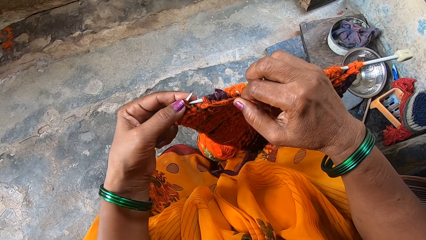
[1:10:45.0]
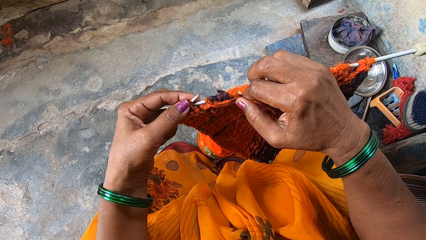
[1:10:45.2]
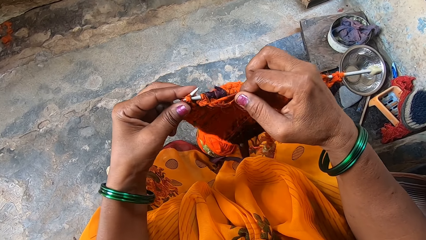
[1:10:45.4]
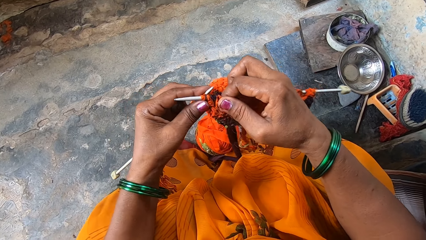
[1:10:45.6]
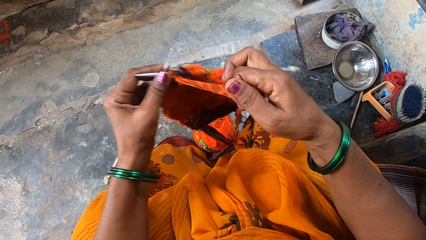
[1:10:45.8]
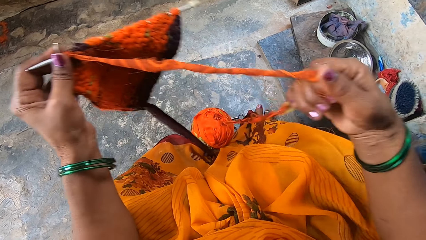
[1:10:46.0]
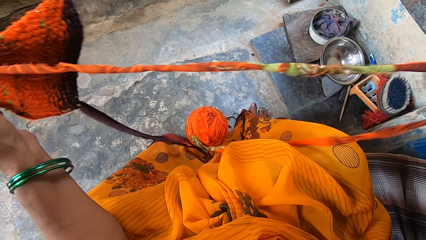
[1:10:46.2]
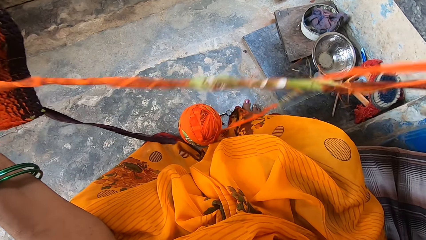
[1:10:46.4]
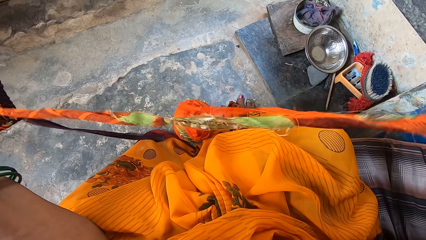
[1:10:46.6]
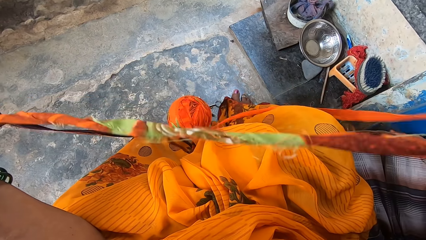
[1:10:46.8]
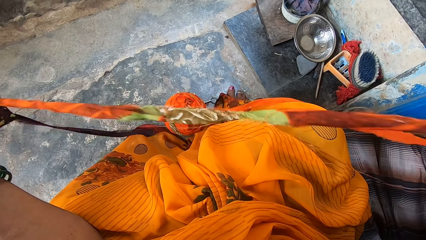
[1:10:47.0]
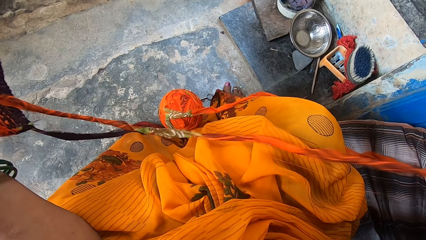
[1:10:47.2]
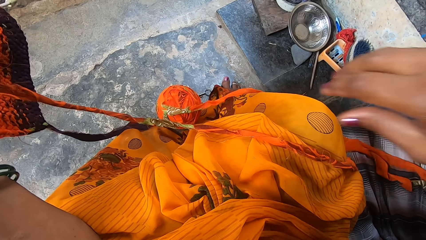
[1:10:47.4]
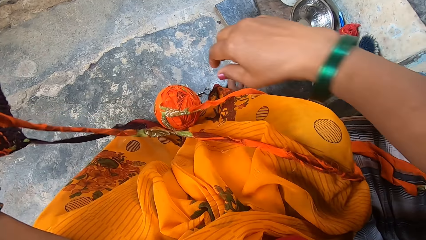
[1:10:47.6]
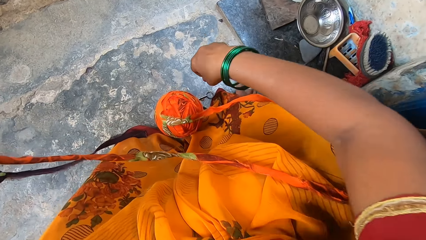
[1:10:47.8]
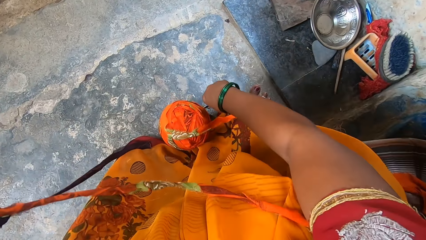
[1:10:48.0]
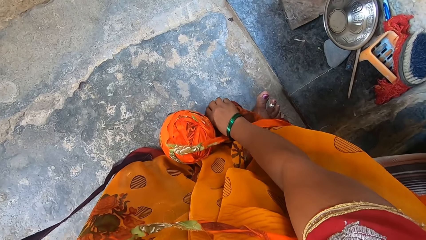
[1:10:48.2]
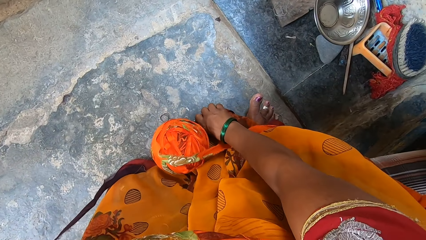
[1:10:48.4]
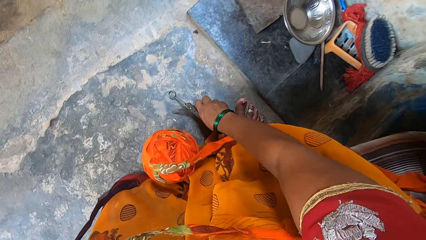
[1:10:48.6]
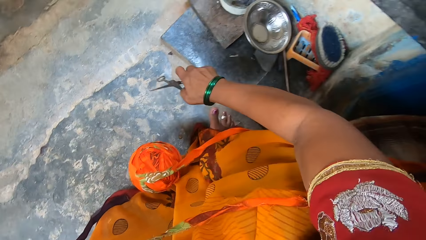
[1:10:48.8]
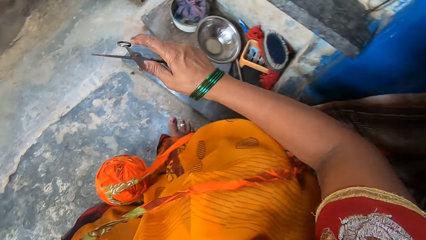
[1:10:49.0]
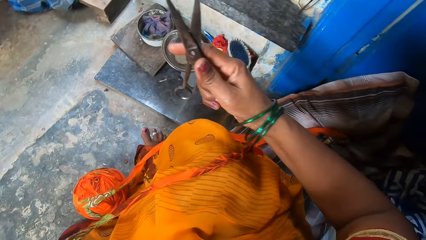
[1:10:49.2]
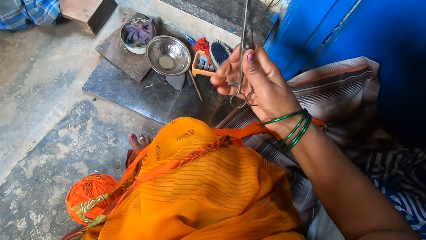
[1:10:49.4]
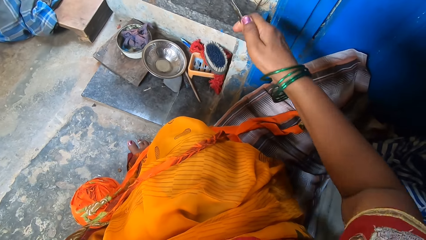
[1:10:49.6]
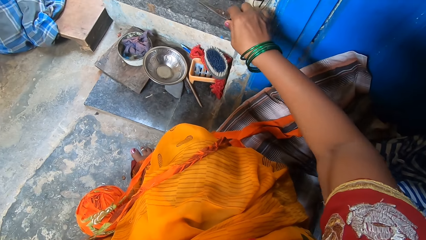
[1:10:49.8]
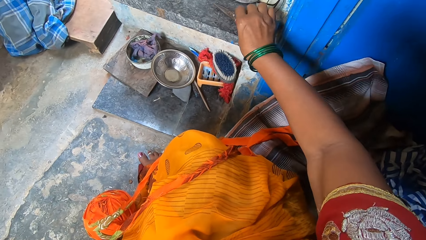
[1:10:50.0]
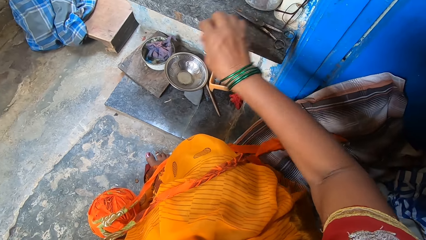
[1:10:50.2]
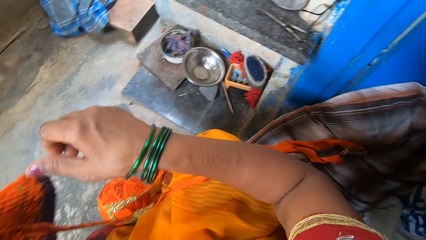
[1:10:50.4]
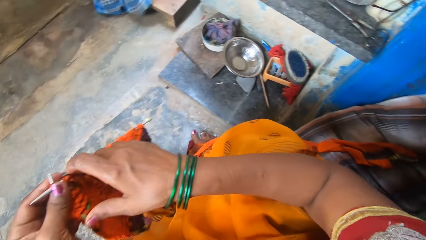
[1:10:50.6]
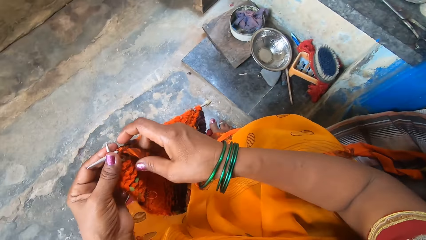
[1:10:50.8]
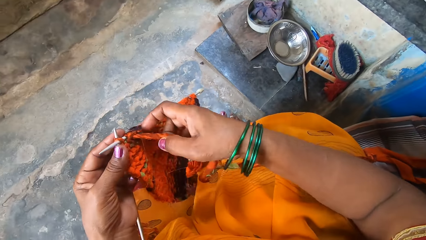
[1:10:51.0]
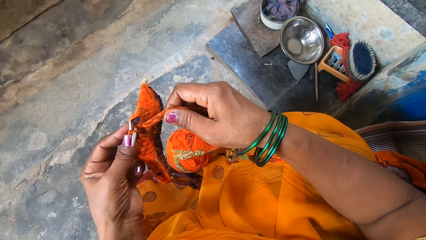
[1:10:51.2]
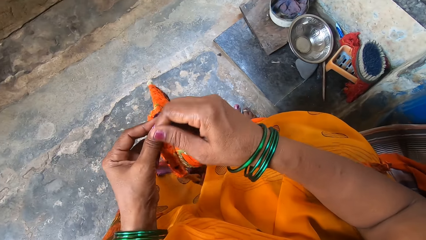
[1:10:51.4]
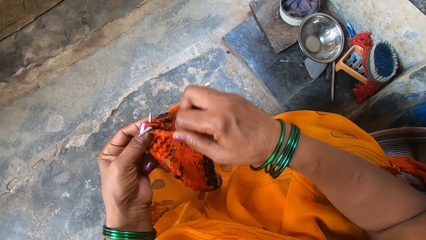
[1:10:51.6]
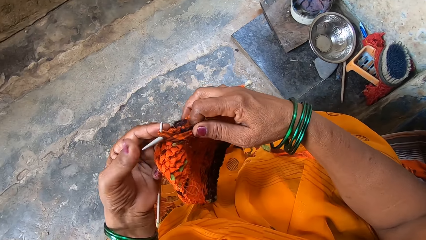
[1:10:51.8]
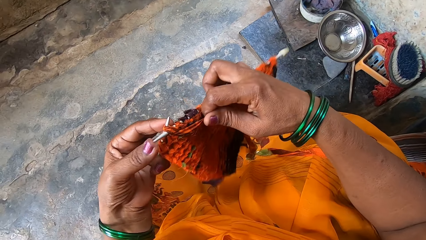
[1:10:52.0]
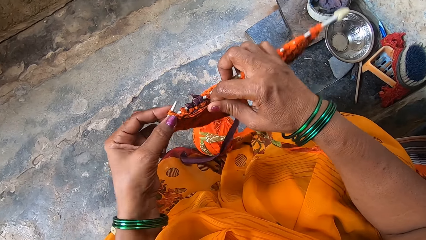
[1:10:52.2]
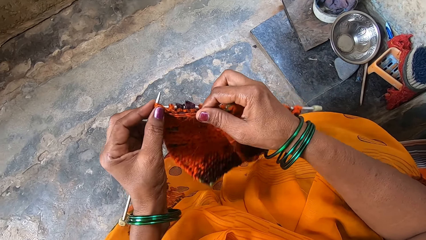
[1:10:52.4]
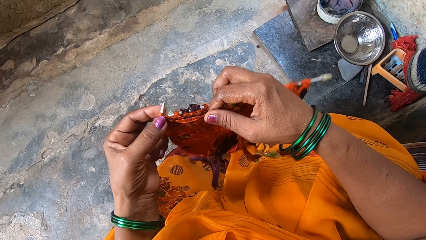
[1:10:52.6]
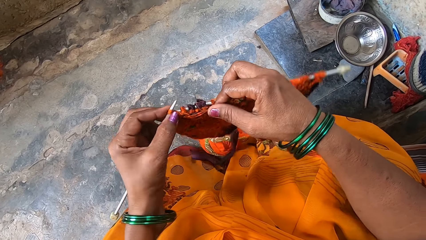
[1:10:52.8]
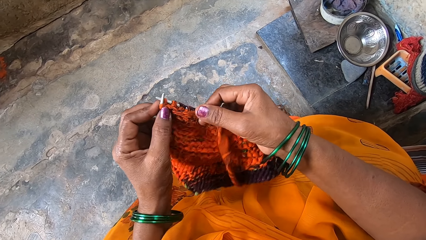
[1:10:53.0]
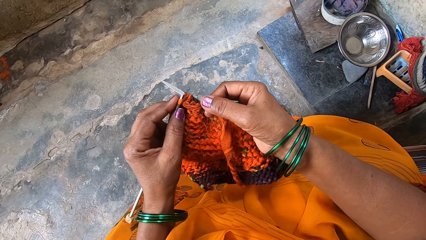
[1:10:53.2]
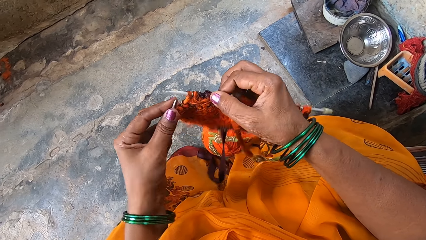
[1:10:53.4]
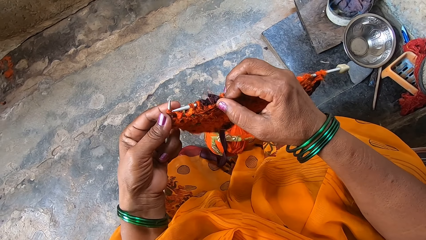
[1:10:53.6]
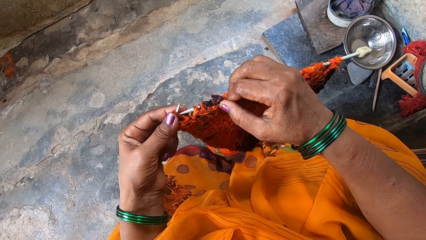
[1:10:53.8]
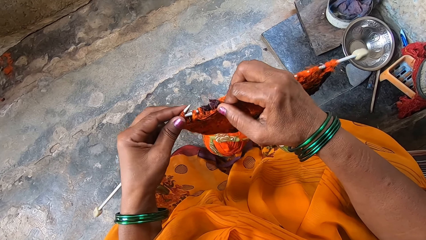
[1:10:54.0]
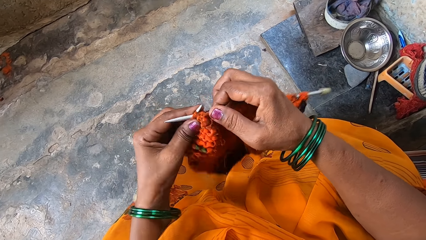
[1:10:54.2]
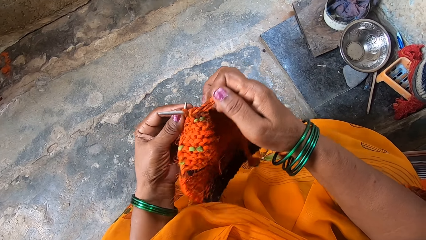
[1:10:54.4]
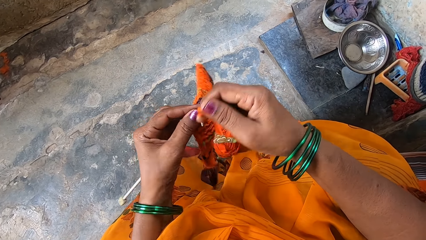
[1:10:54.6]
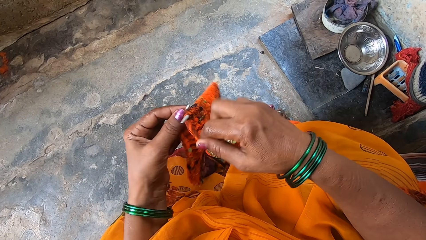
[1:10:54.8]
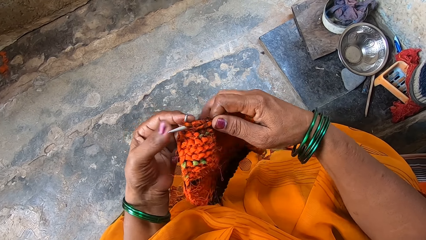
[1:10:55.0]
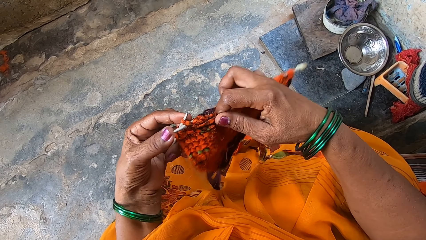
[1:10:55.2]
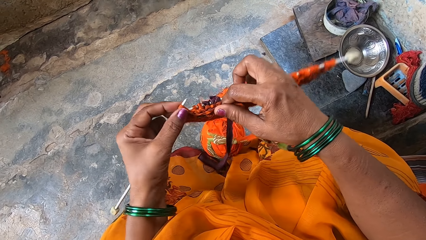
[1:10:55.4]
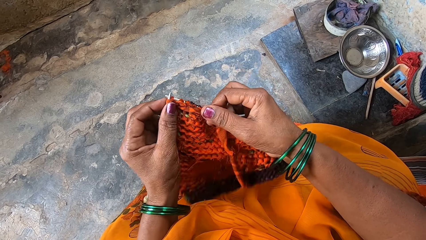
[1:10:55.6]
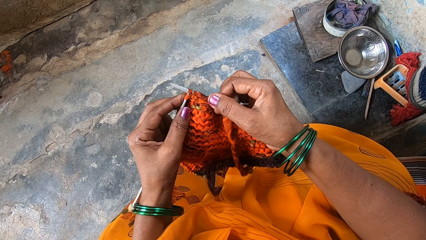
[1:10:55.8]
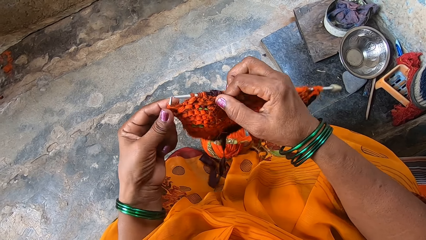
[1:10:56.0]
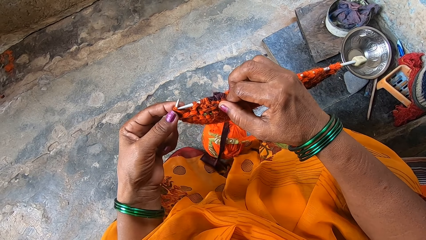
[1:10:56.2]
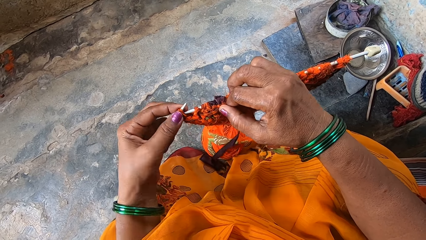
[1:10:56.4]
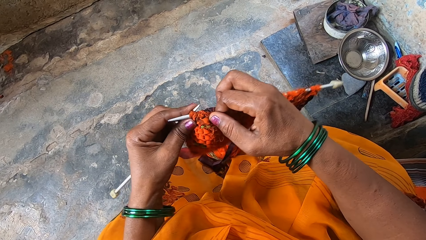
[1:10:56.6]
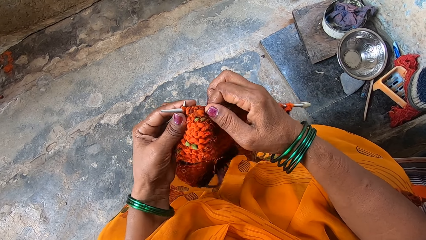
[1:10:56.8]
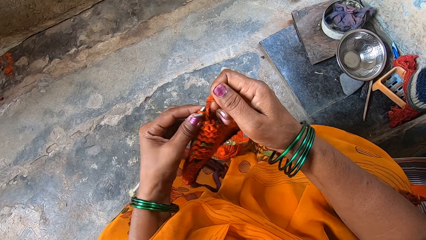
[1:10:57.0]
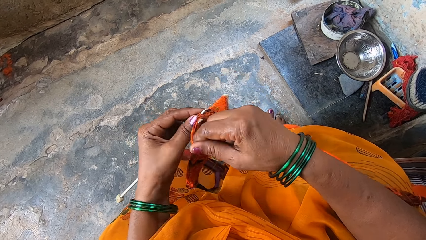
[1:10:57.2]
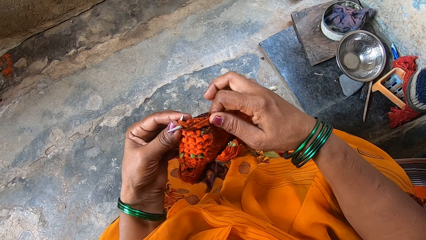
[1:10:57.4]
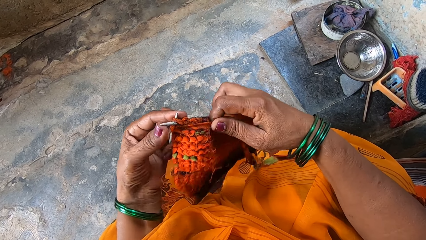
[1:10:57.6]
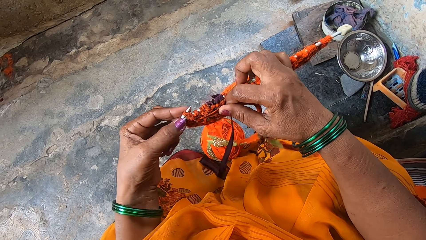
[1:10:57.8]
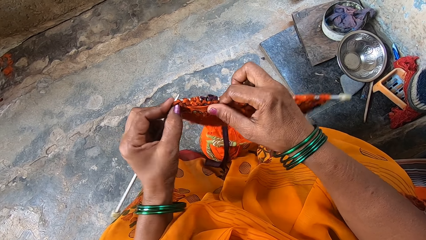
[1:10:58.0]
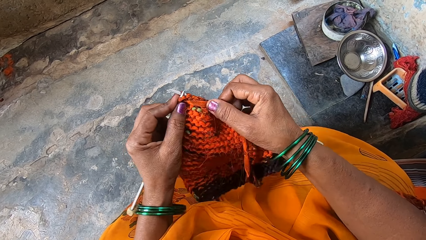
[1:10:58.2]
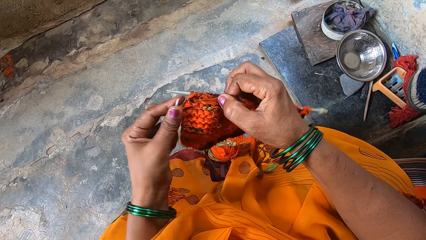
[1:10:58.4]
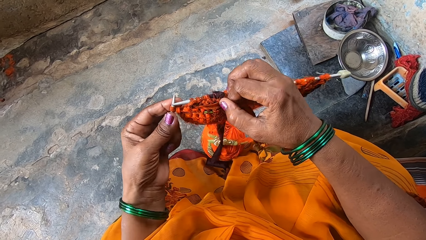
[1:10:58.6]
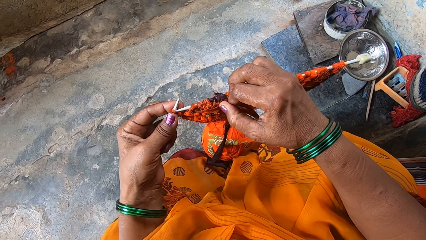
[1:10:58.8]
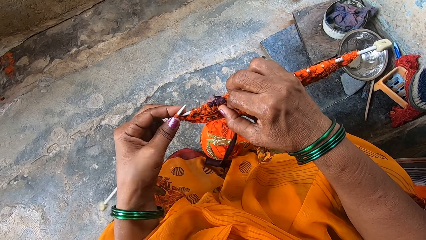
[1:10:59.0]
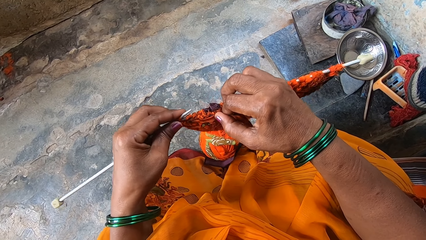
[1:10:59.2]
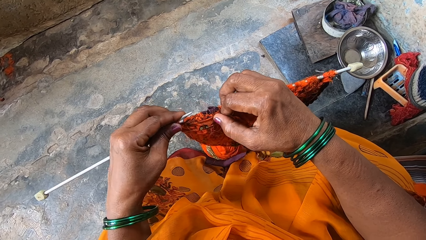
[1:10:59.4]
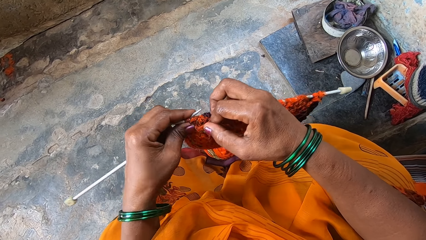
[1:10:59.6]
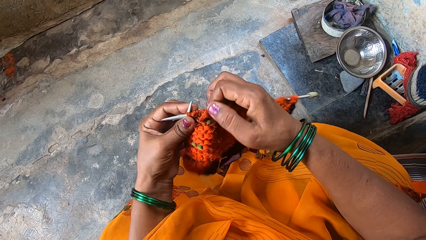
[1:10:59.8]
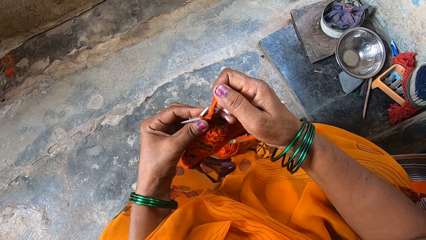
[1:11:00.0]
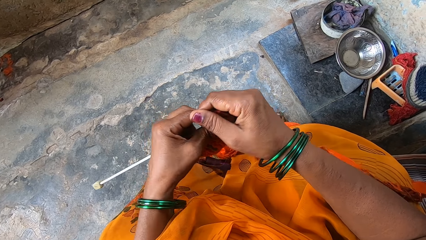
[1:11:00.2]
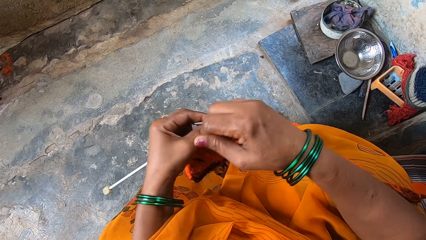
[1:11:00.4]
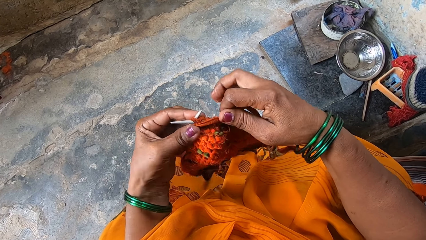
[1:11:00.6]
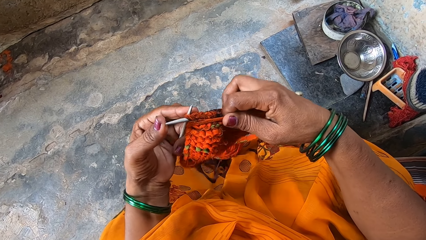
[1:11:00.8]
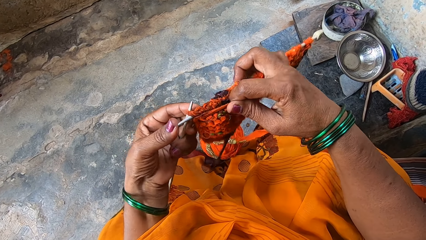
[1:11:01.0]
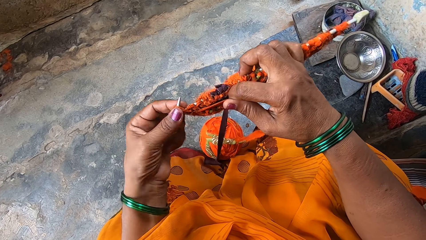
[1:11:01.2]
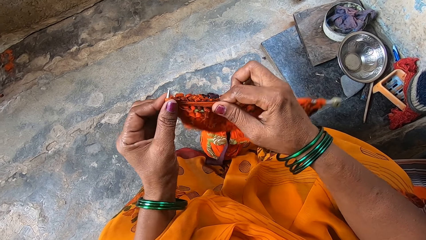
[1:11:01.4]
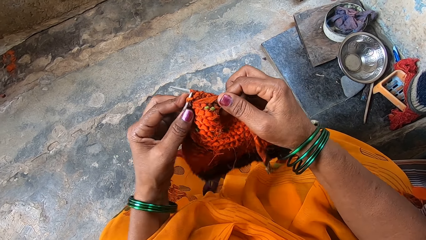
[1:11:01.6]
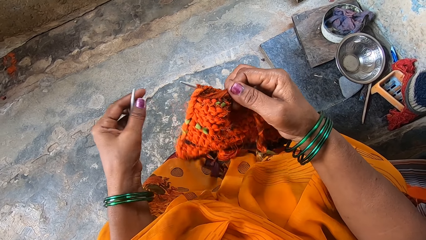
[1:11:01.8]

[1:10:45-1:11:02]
The camera wearer stretches the knitting thread. They pick up a pair of scissors from the floor. They put the pair of scissors on a counter. They knit a fabric with a knitting needle and cloth strips.
